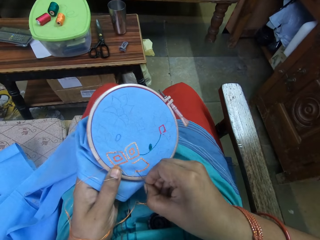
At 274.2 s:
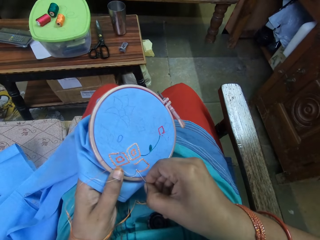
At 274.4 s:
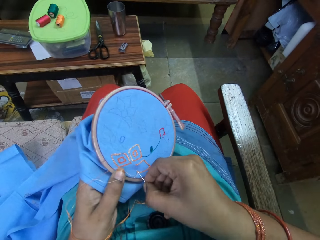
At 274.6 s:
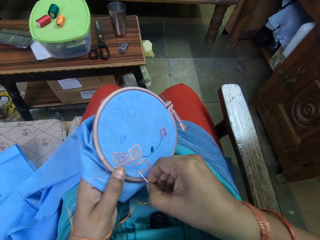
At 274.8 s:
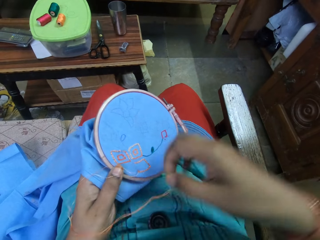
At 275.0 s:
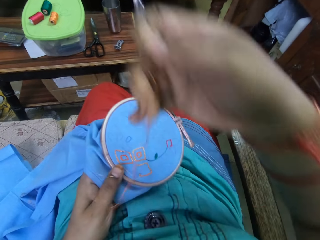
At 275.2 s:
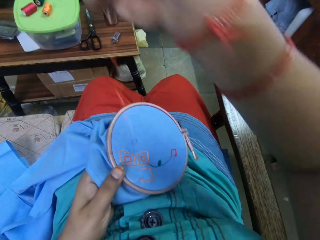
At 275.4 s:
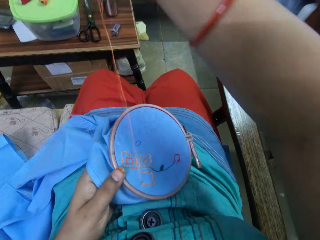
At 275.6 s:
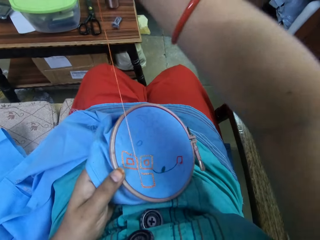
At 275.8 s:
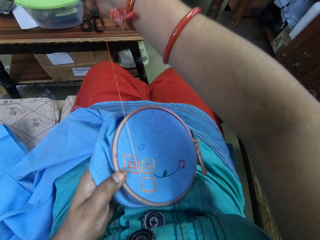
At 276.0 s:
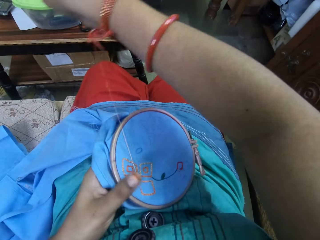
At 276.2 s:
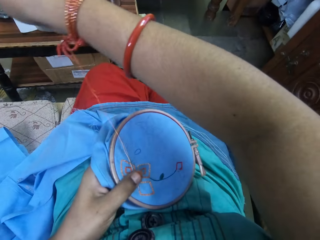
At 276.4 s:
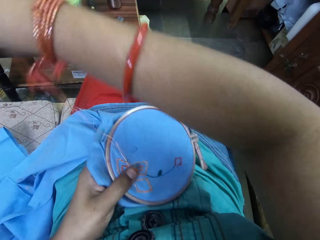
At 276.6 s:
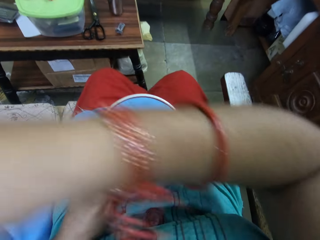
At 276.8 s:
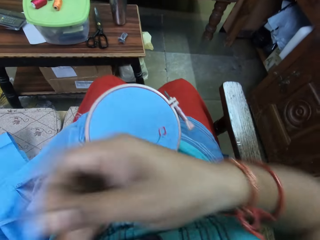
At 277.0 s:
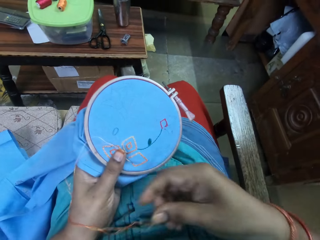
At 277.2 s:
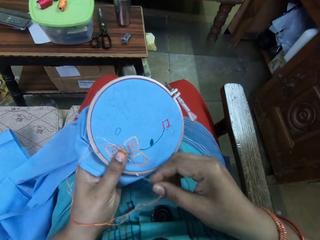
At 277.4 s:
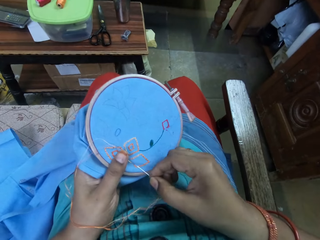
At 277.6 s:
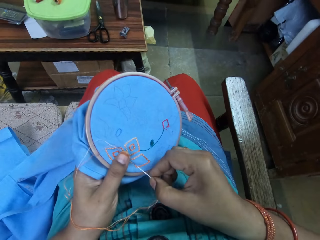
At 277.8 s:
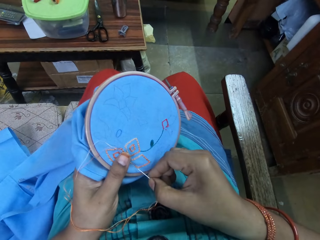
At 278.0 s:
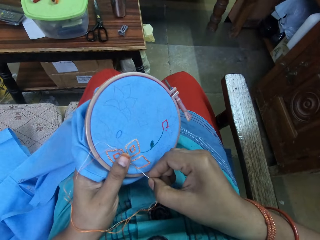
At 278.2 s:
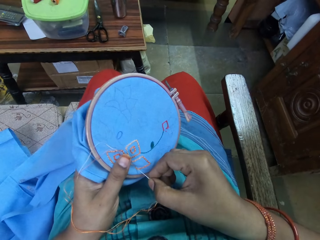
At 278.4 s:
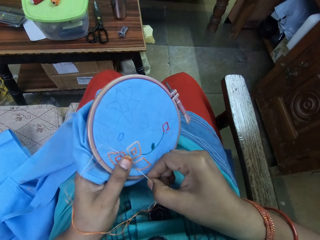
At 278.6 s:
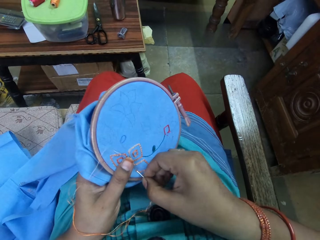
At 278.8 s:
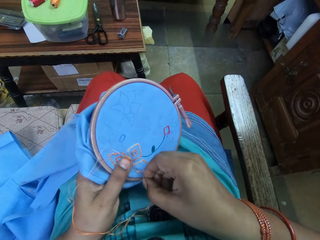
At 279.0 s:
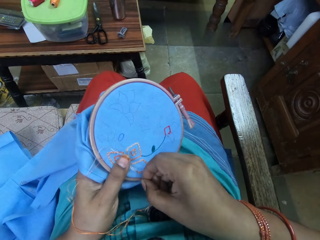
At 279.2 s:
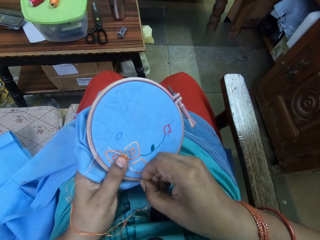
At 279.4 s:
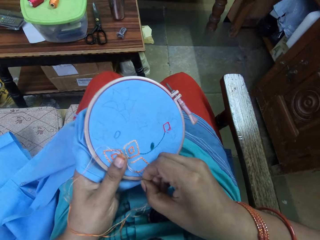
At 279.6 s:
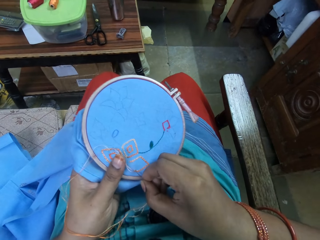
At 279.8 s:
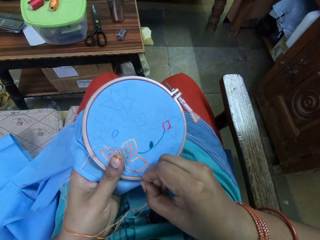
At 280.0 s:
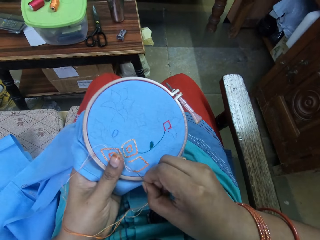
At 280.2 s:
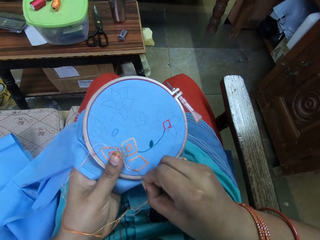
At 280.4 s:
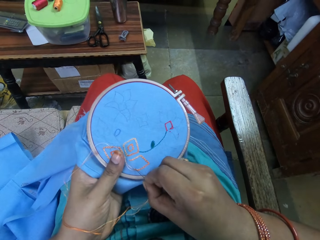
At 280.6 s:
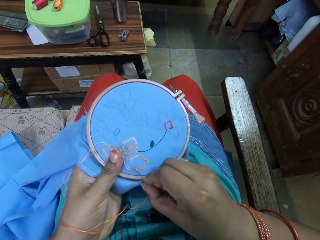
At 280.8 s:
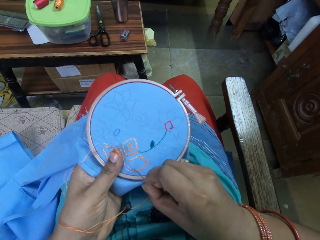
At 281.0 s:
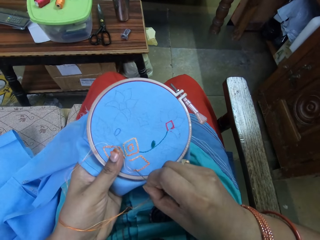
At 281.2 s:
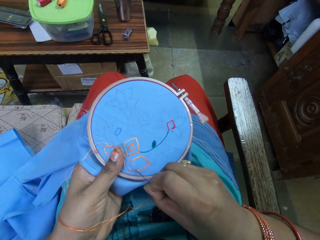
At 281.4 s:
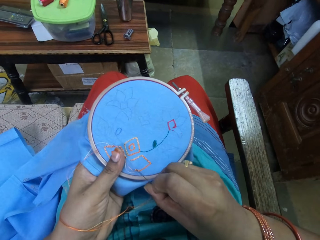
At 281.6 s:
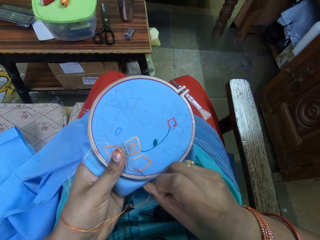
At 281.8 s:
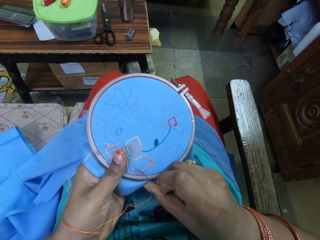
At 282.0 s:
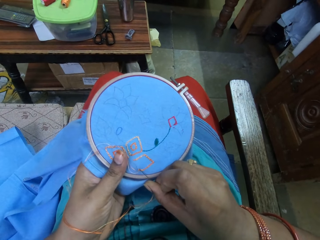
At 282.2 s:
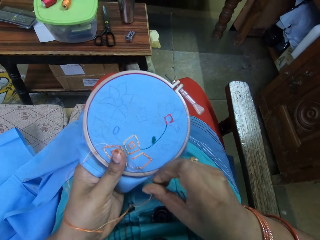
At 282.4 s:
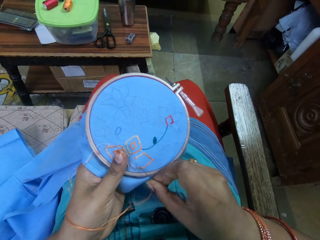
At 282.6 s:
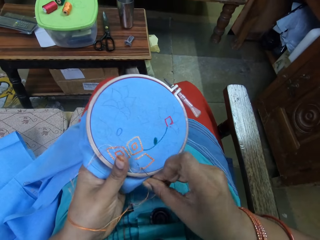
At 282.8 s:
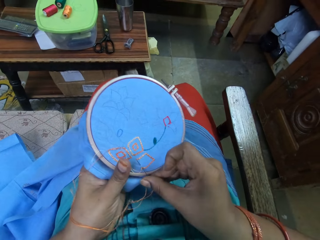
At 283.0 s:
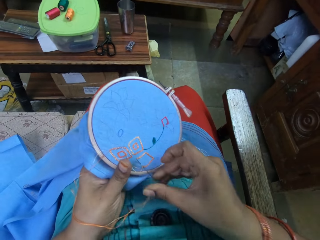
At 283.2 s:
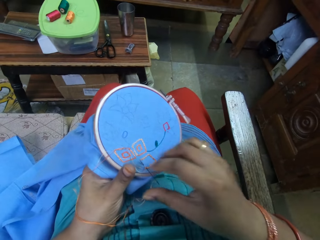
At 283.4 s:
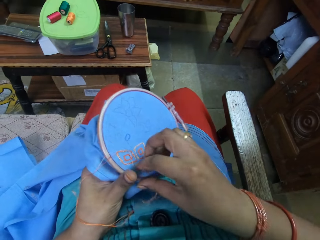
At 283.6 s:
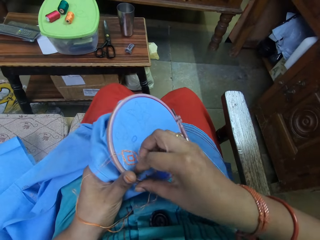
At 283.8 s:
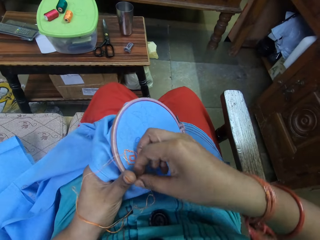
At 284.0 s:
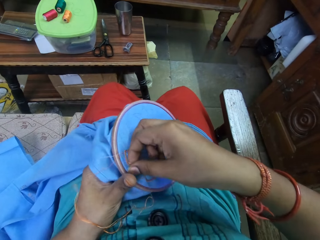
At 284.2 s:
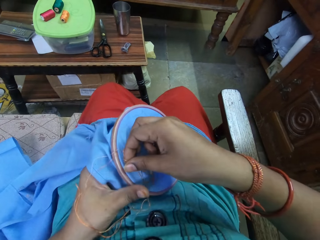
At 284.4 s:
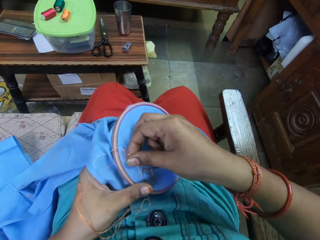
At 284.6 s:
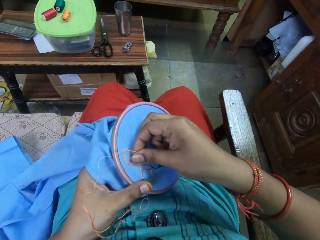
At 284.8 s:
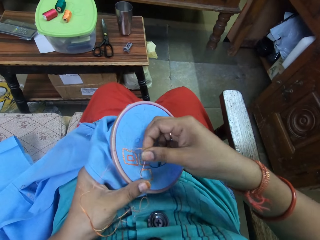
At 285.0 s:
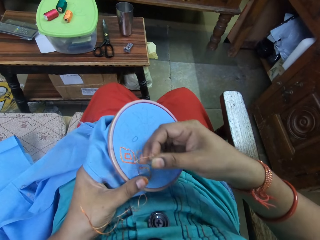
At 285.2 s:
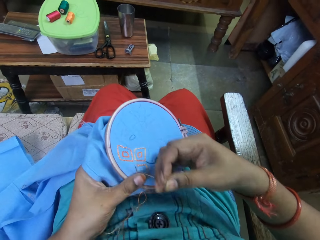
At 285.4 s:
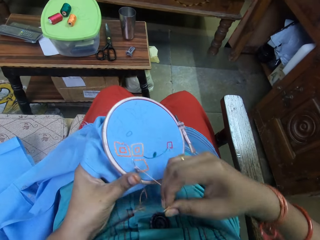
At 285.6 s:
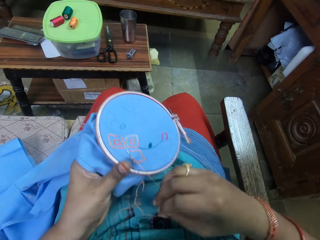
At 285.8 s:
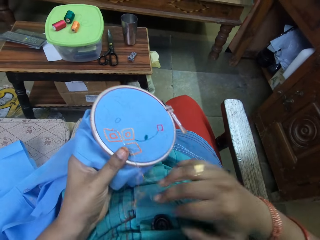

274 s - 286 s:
The camera wearer pulls the thread. They stitch the thread.

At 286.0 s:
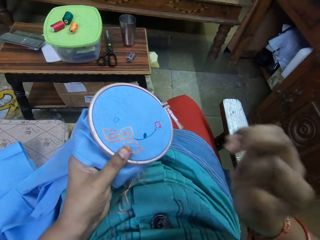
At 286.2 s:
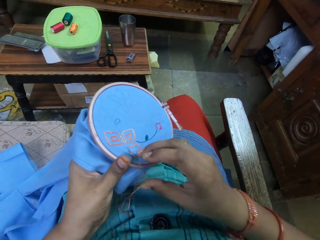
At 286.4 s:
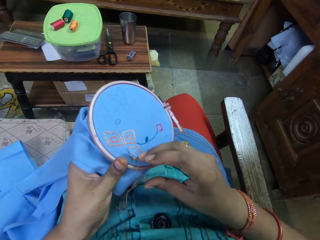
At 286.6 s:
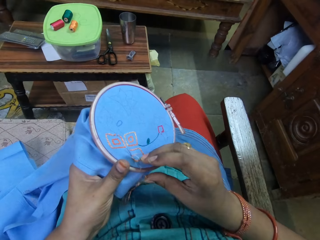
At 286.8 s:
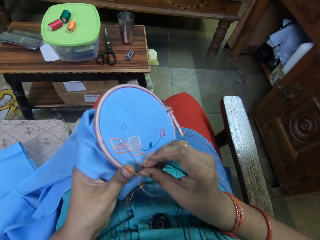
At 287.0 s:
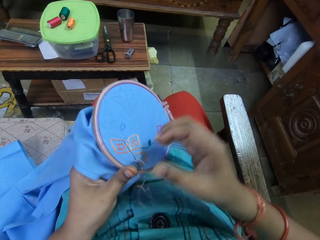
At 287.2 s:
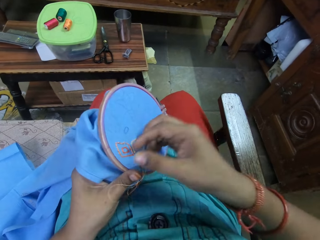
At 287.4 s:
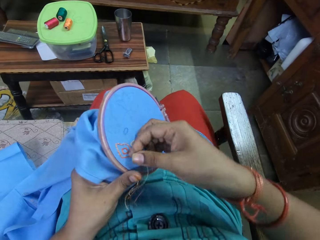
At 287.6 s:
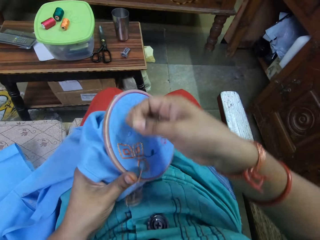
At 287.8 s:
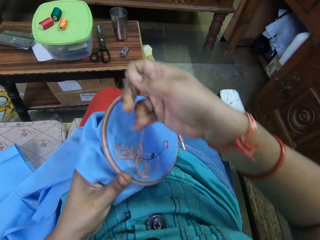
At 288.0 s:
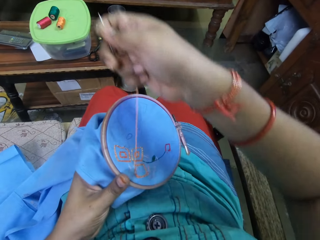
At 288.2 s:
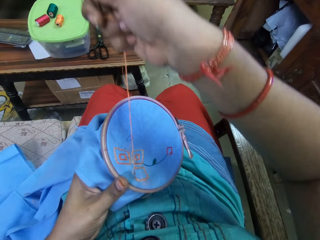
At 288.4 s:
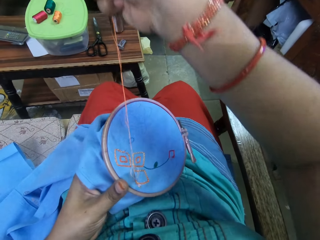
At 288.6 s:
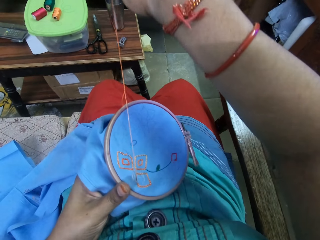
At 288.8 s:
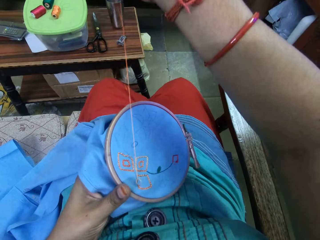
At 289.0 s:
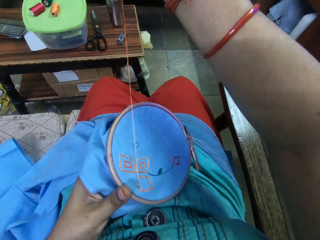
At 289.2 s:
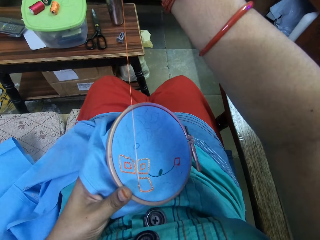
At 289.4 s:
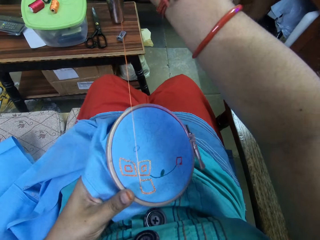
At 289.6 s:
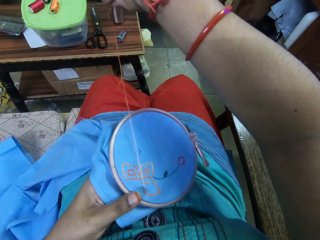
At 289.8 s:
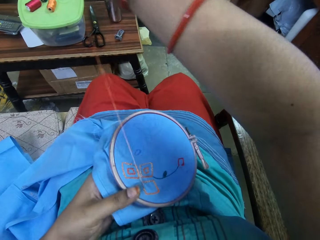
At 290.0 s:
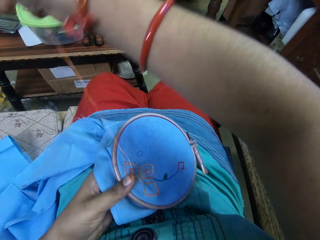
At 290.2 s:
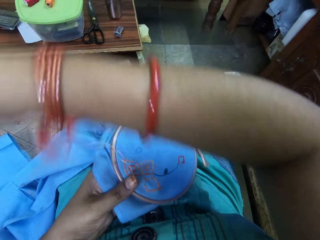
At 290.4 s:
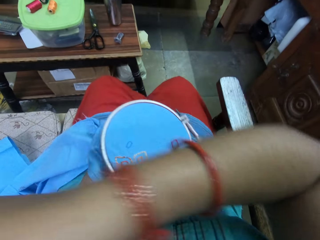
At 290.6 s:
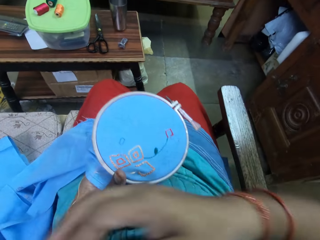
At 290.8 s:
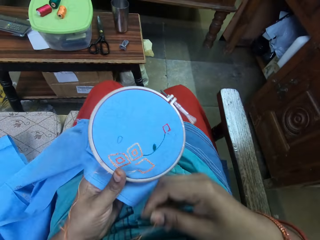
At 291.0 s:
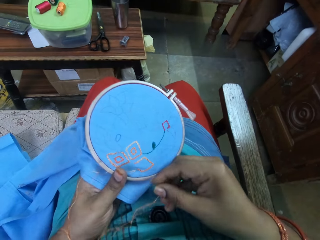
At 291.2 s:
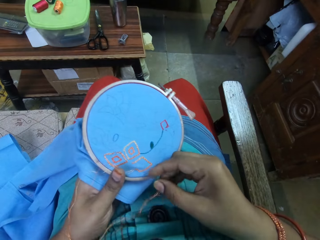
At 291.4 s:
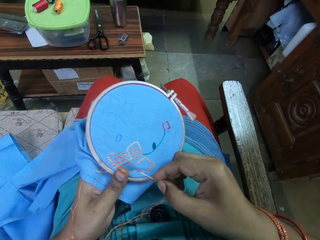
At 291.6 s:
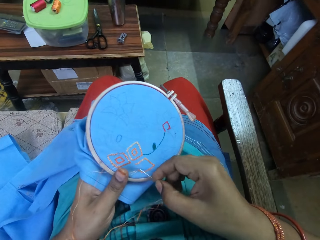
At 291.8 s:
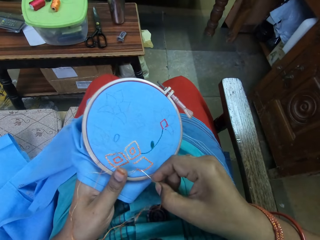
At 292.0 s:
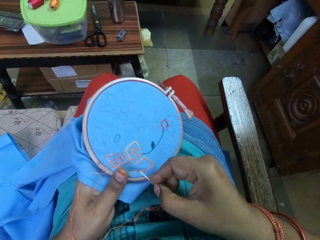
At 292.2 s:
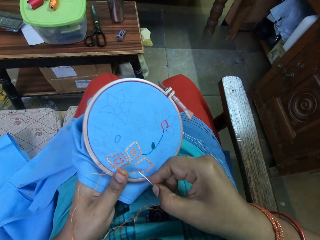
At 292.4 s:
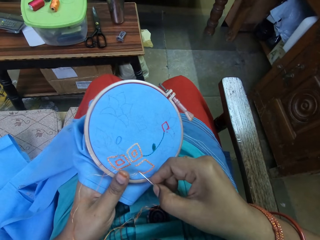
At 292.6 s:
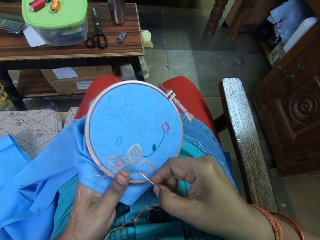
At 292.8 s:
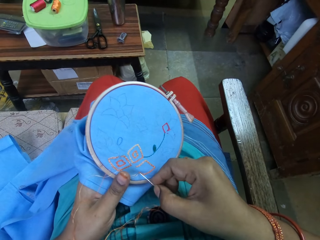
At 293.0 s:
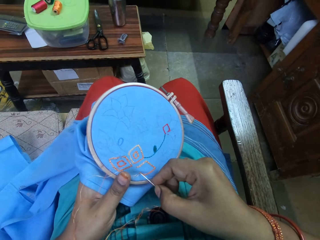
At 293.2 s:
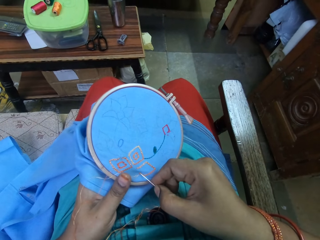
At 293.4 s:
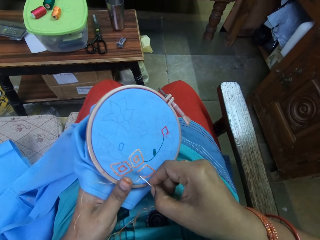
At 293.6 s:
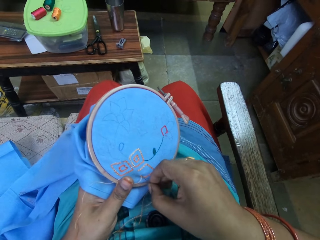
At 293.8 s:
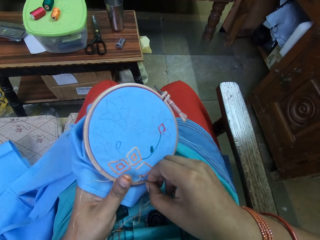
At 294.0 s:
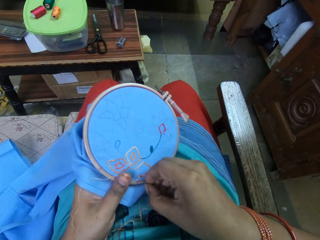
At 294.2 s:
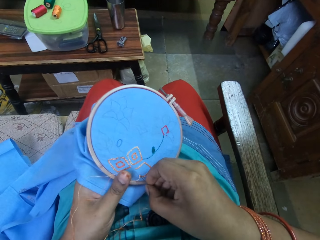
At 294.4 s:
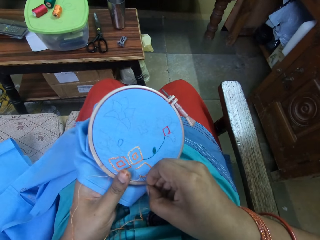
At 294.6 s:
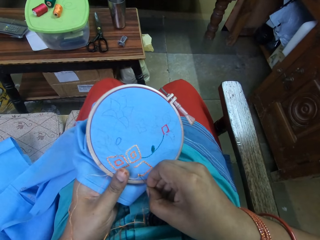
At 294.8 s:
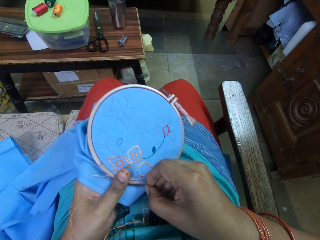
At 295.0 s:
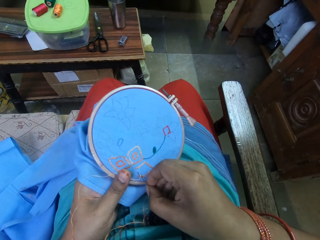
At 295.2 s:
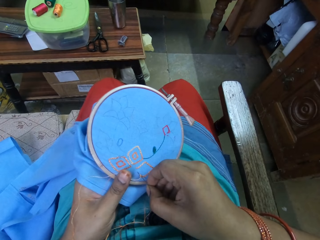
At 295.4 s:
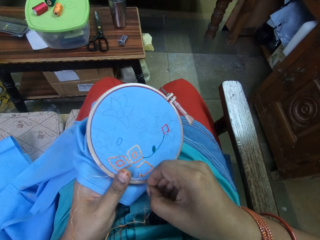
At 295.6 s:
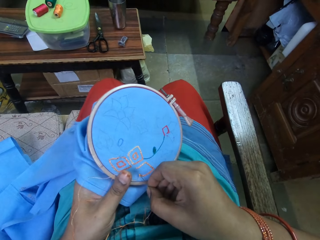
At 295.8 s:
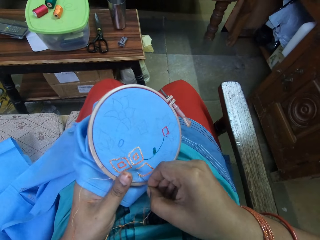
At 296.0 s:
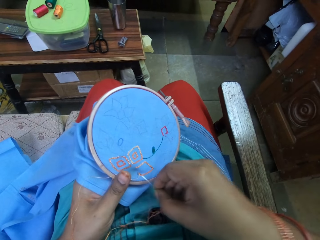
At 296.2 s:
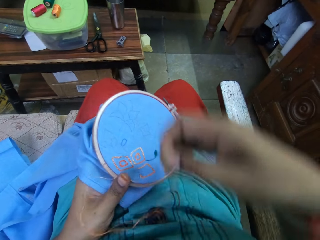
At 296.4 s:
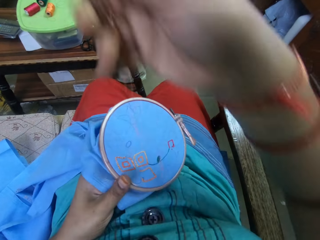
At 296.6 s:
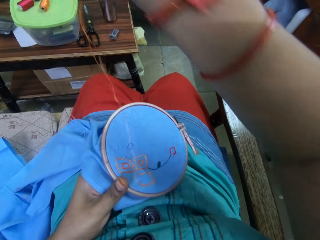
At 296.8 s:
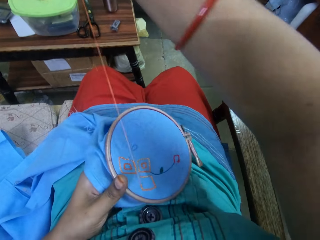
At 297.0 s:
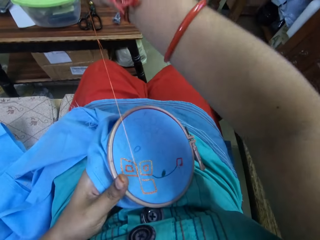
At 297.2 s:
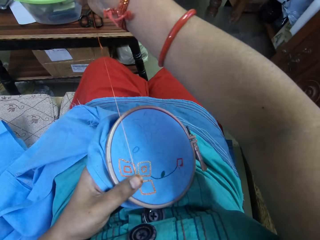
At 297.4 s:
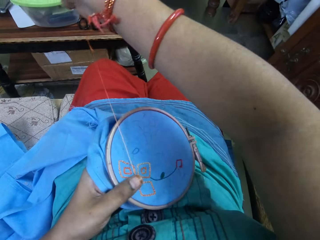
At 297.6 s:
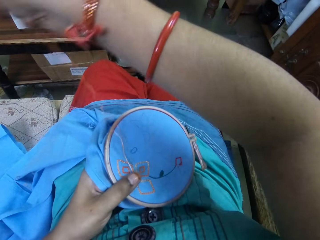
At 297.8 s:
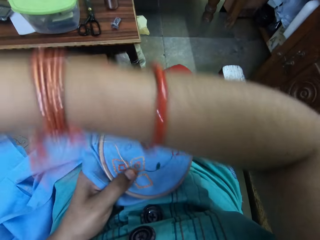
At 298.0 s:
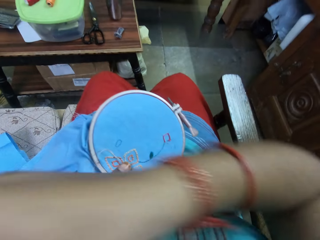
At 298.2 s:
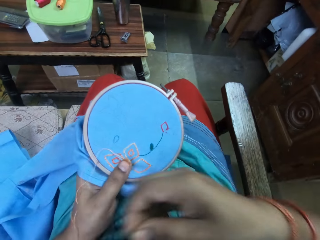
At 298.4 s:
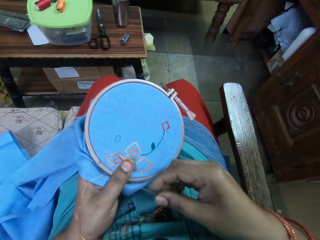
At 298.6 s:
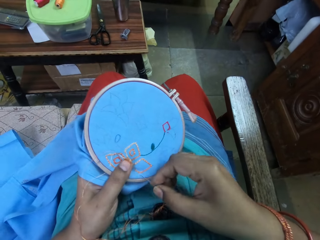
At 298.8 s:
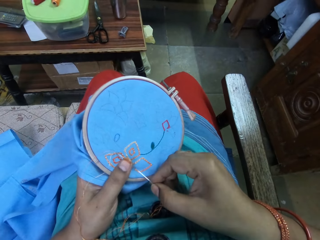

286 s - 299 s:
The camera wearer pulls the needle and thread with her right hand.
